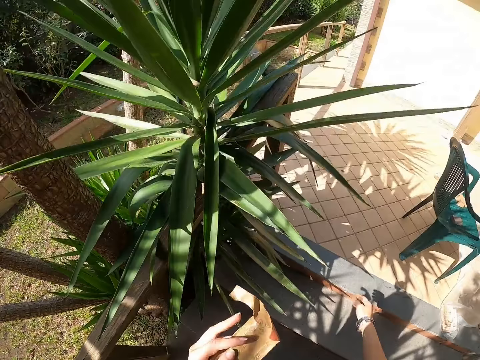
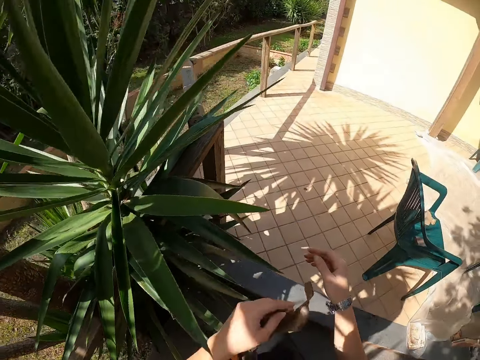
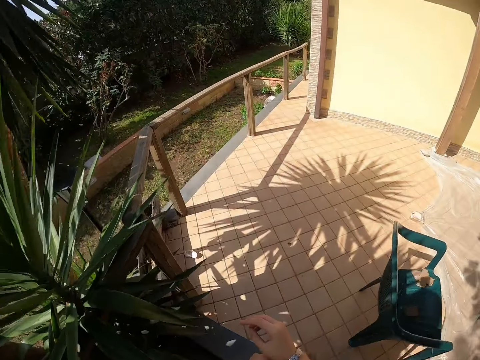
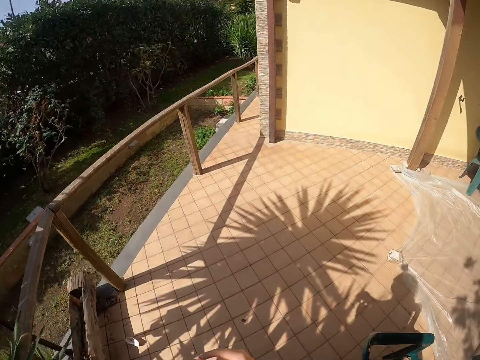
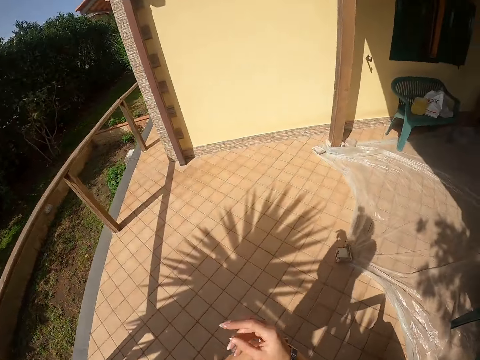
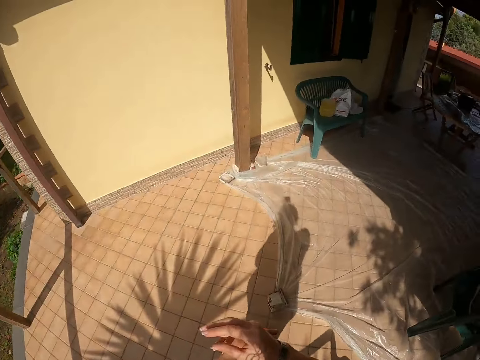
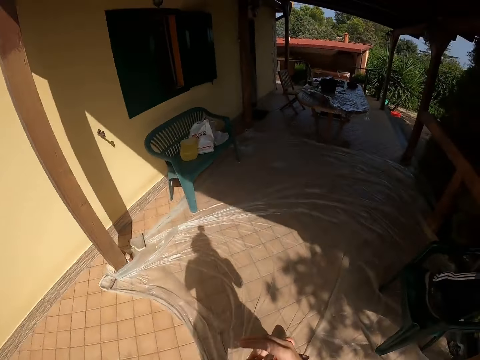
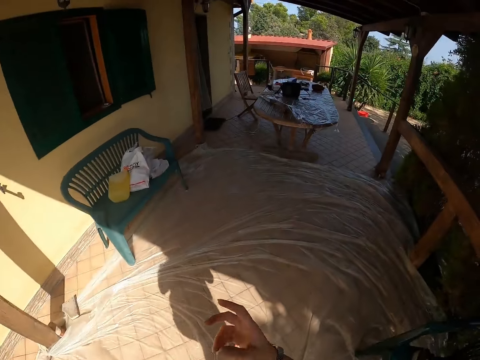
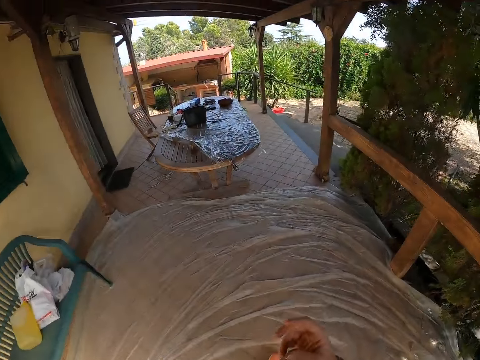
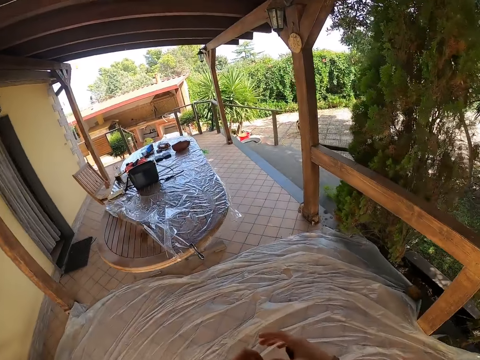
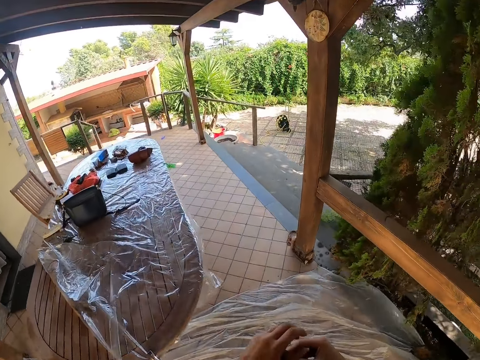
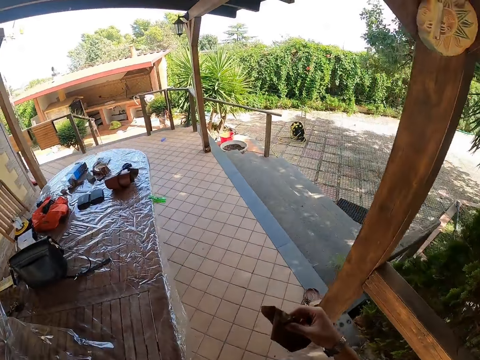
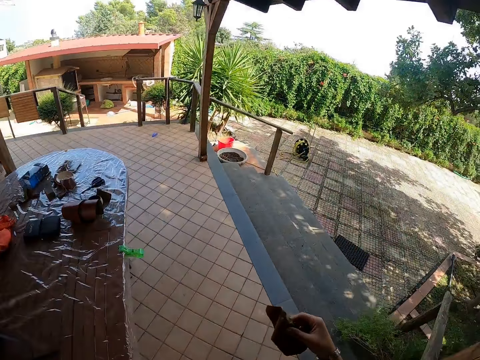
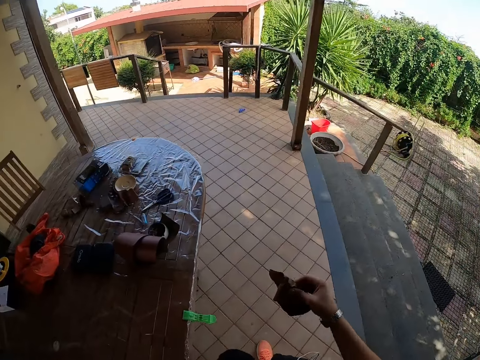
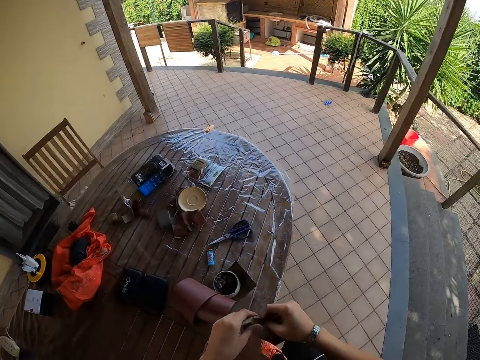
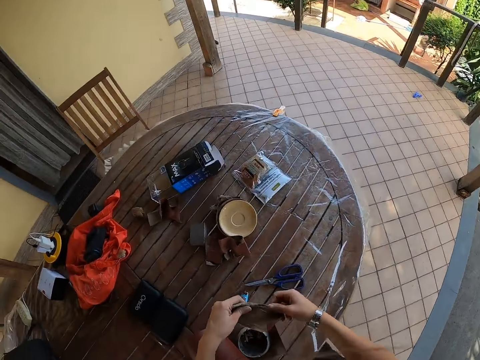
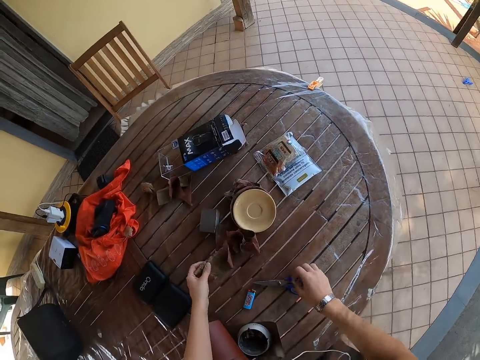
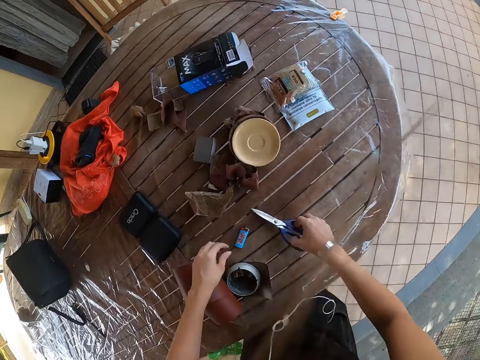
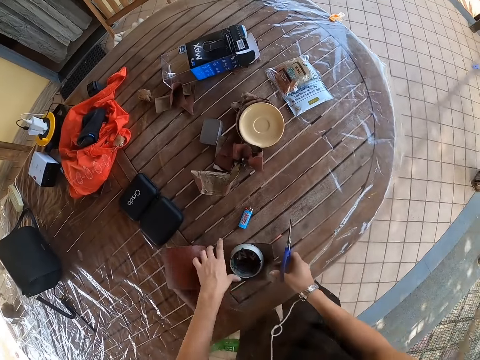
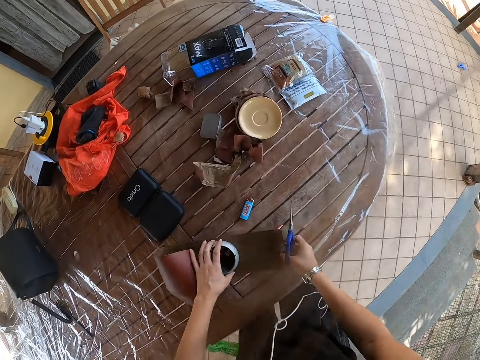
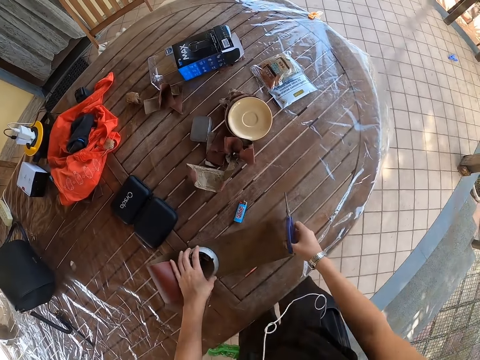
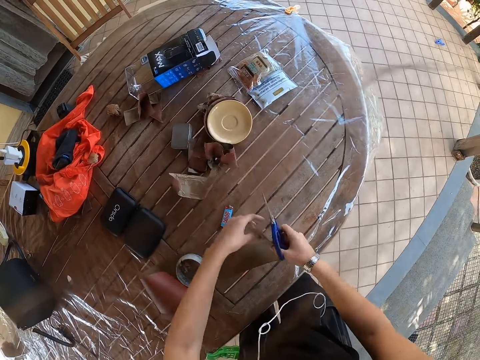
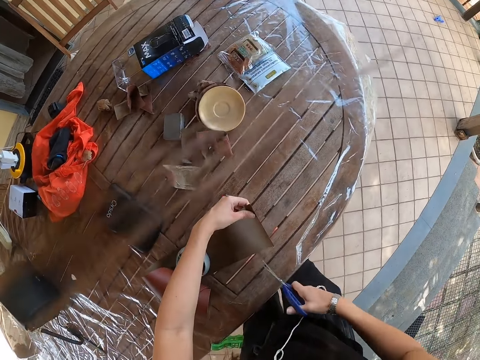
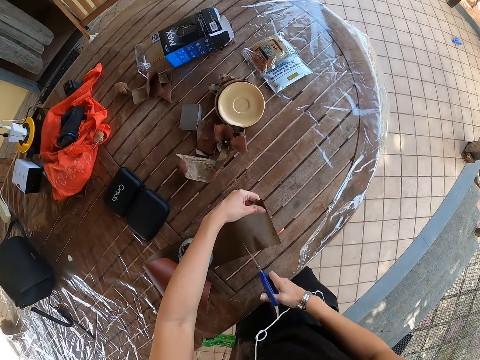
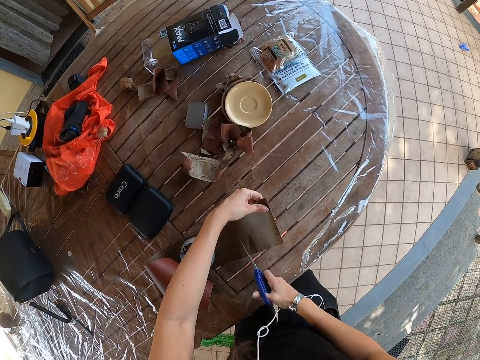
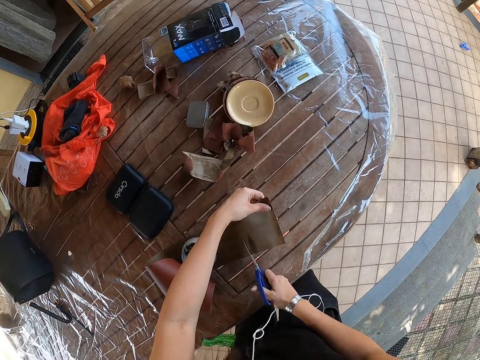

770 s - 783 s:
The camera wearer walks around. They climb upstairs. They place the sandpaper on the table. They pick up a pair of scissors. They unwrap the sandpaper. They cut the sandpaper.

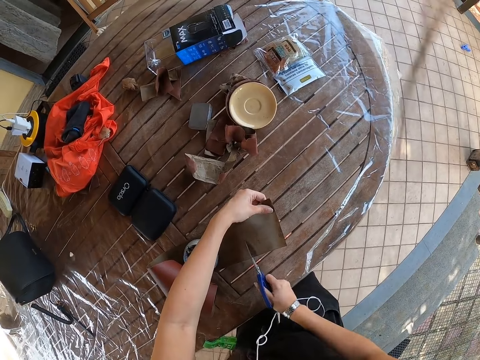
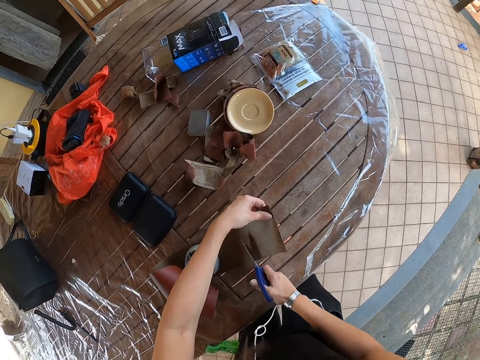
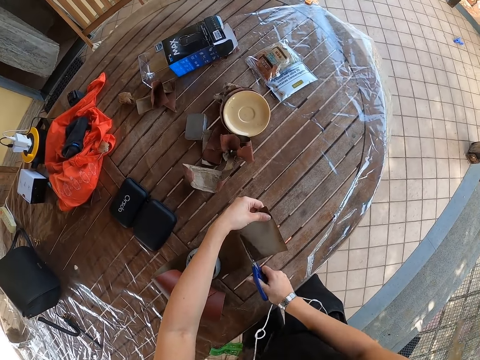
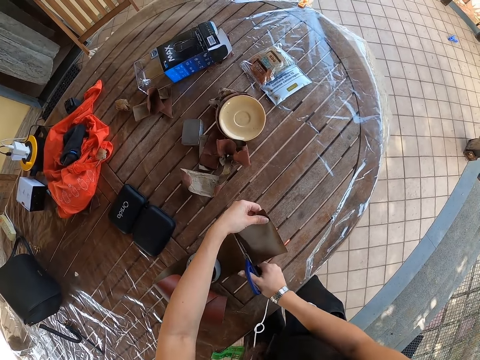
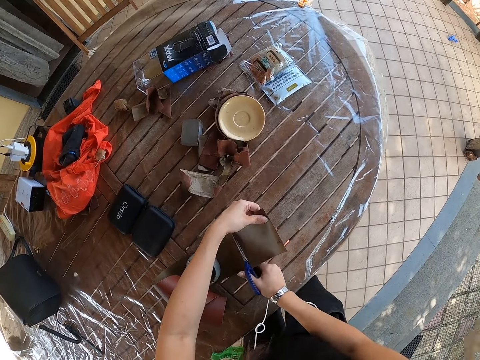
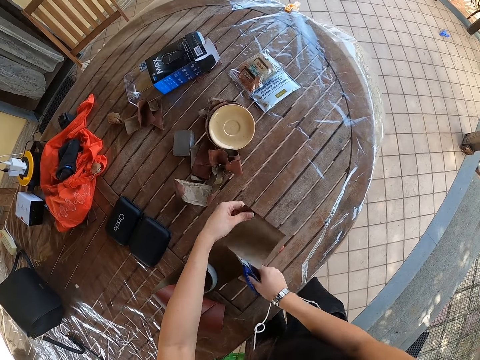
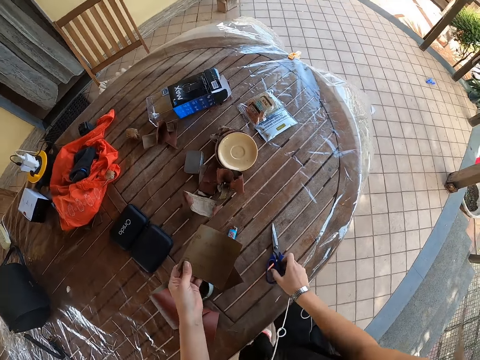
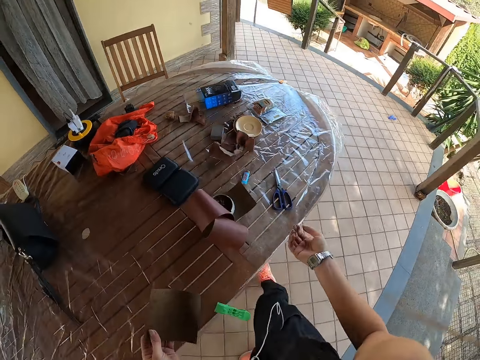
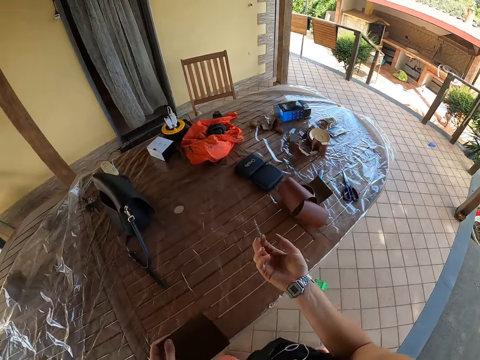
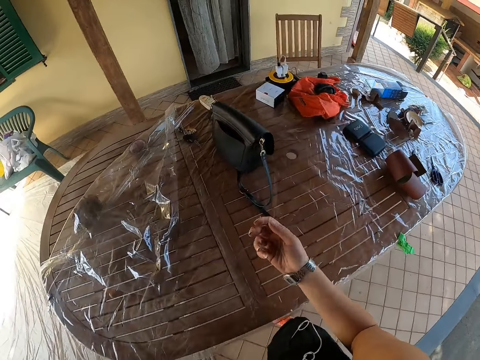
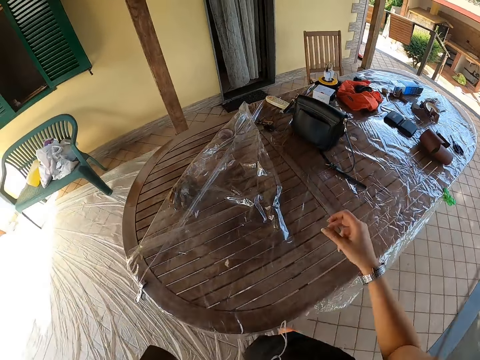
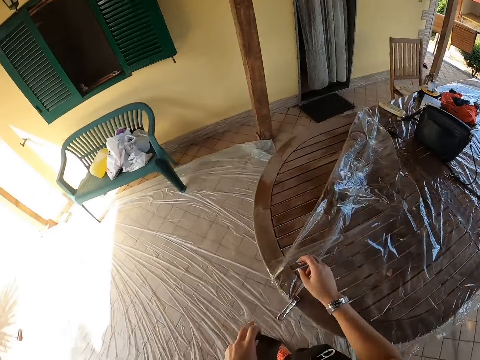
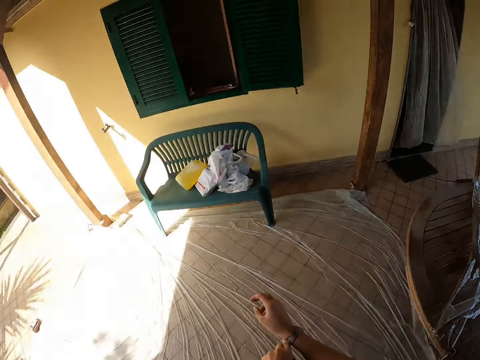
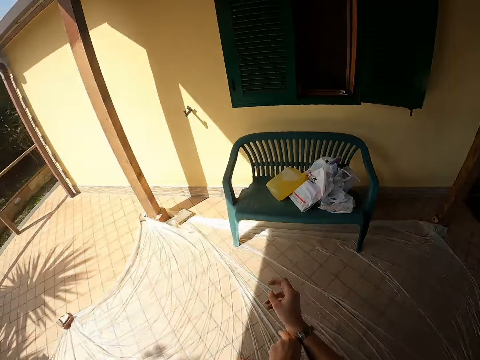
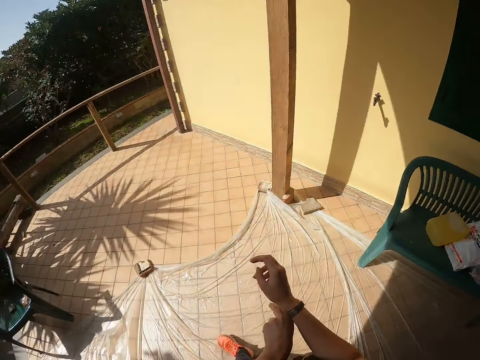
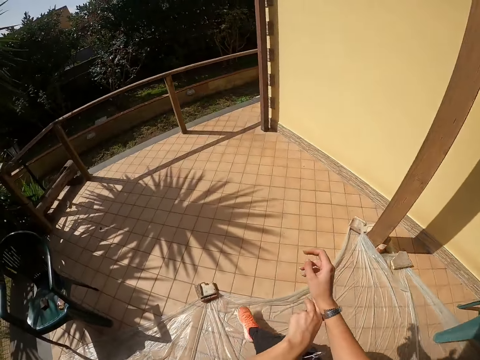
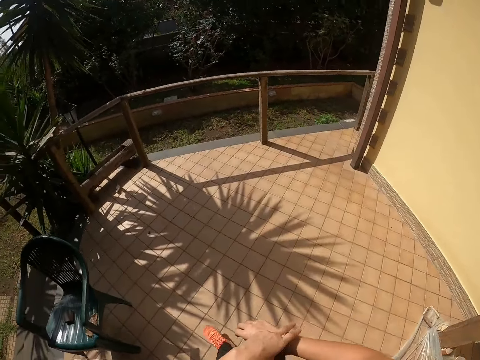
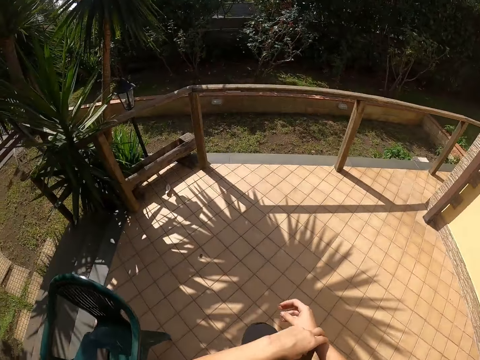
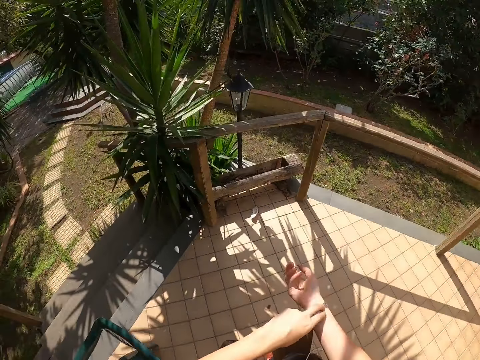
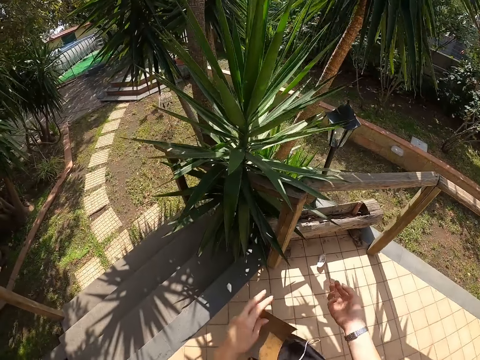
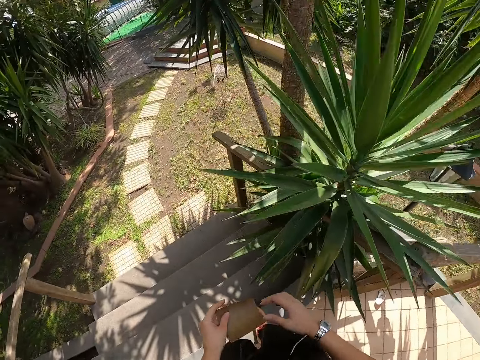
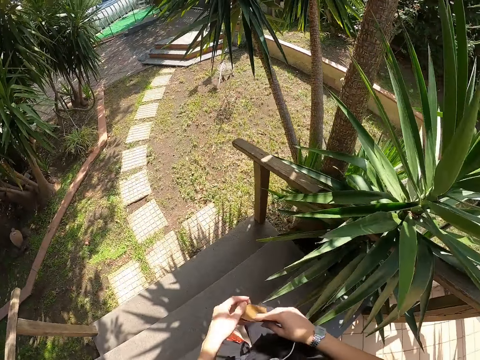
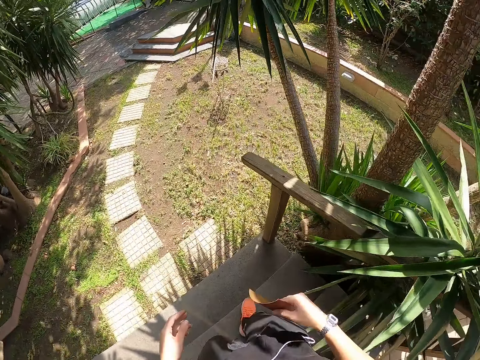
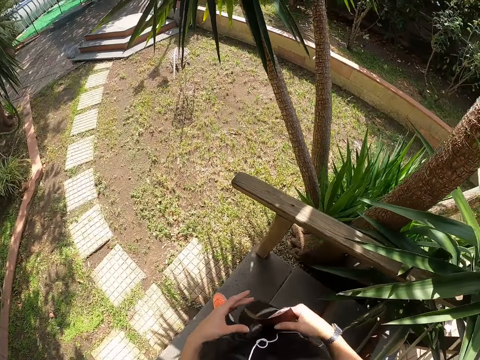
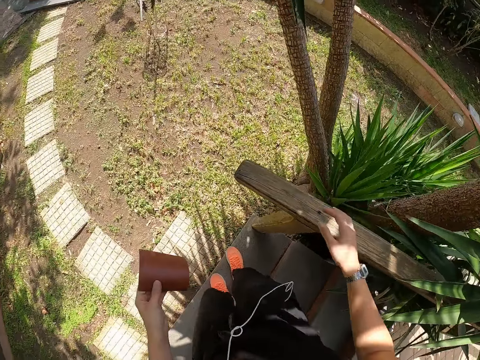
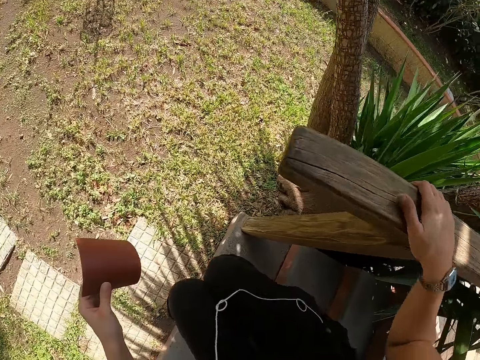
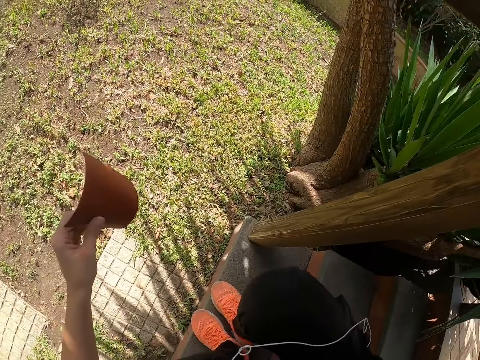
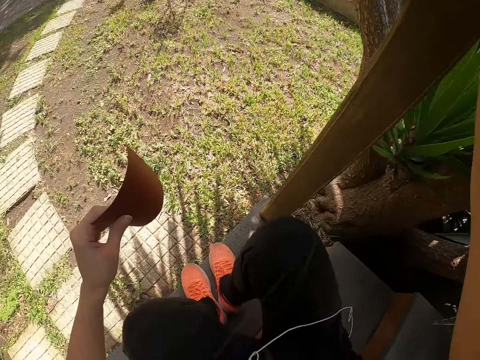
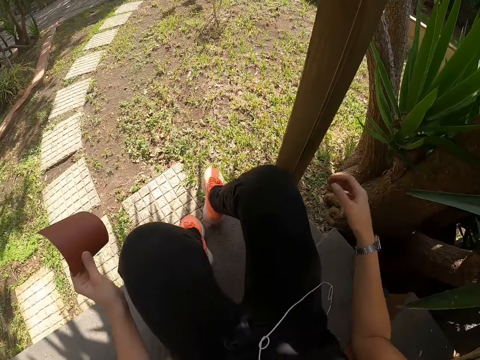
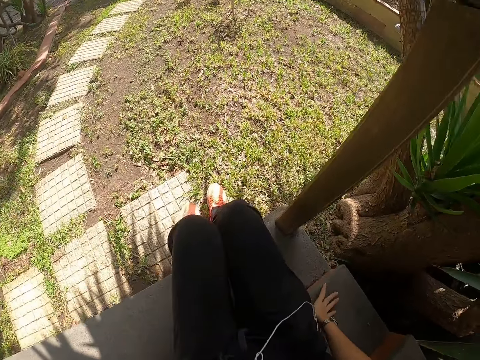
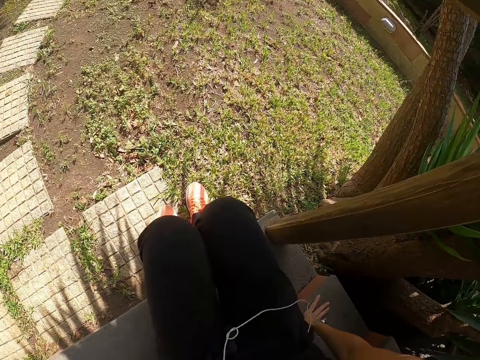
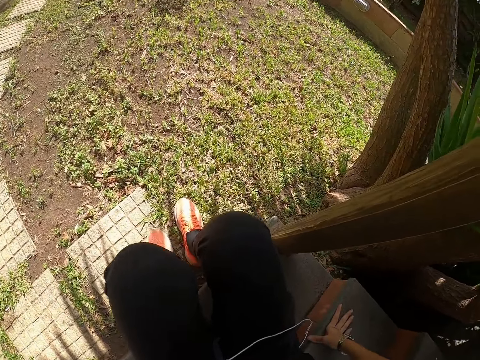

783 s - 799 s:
The camera wearer places the pair of scissors on the table. They walk around. They adjust the wrist watch. They walk around. They walk downstairs. They hold the wood. They sit on the stairs.
